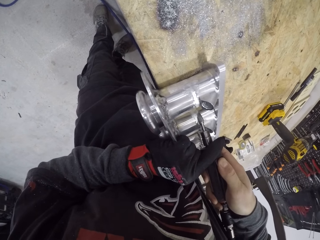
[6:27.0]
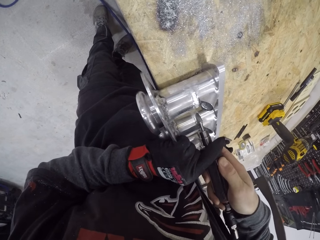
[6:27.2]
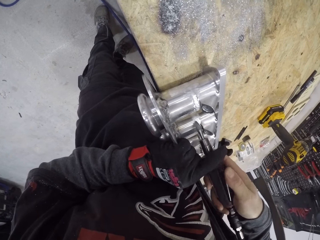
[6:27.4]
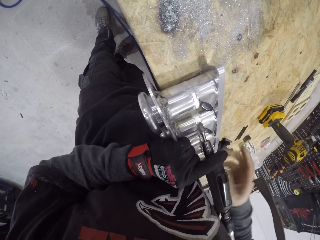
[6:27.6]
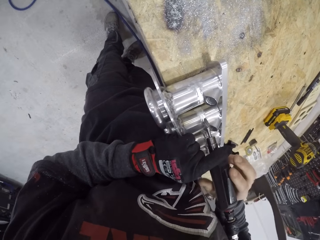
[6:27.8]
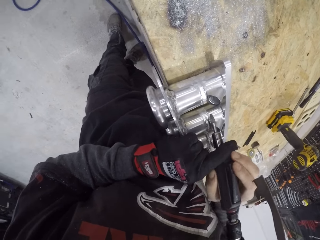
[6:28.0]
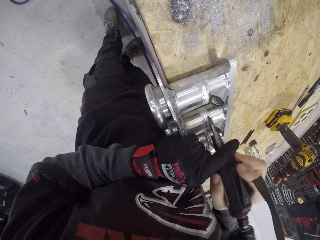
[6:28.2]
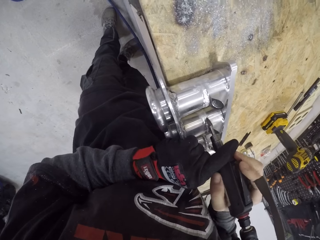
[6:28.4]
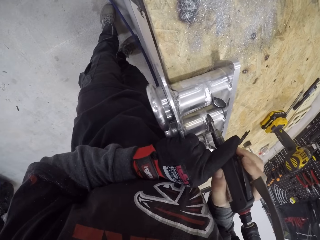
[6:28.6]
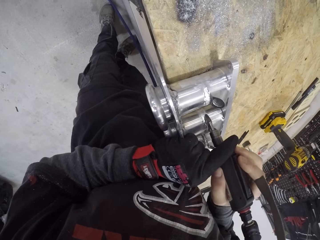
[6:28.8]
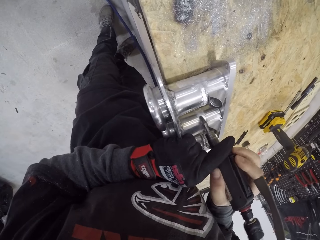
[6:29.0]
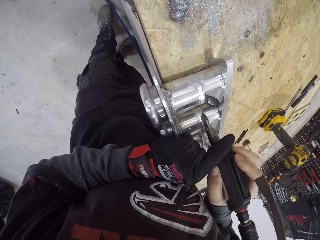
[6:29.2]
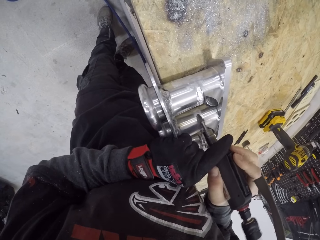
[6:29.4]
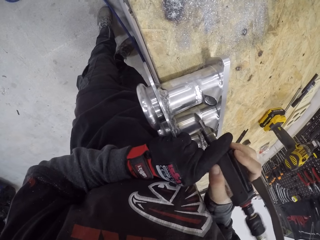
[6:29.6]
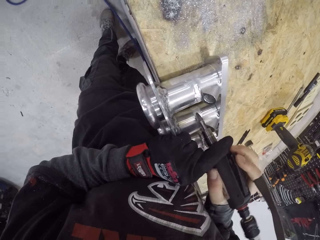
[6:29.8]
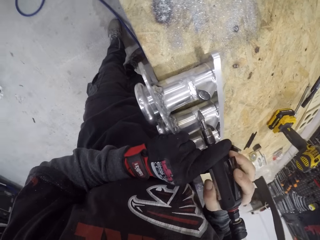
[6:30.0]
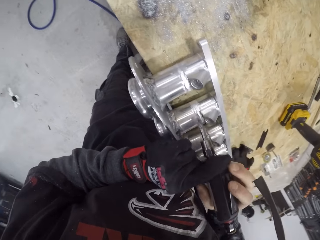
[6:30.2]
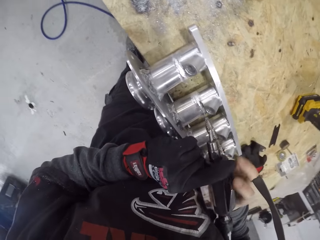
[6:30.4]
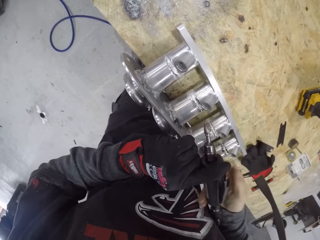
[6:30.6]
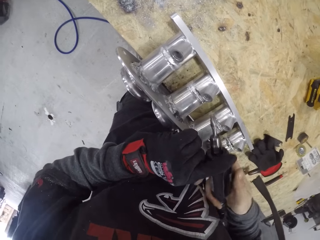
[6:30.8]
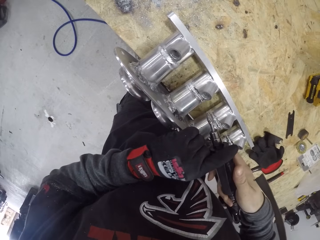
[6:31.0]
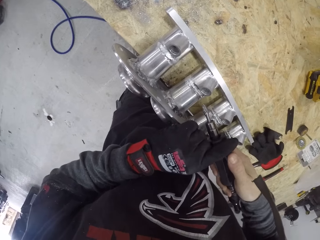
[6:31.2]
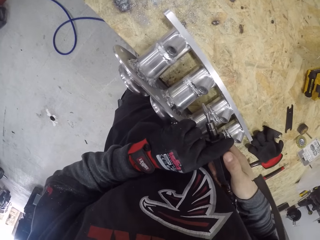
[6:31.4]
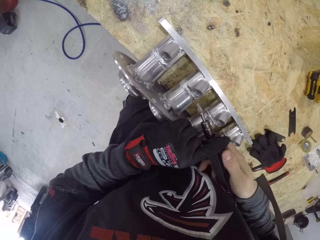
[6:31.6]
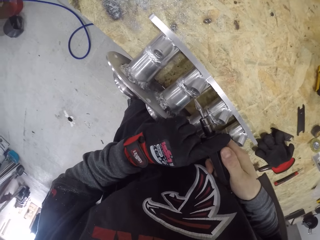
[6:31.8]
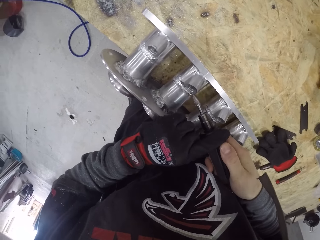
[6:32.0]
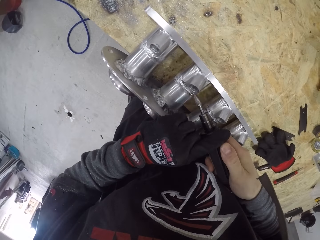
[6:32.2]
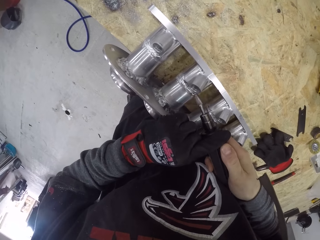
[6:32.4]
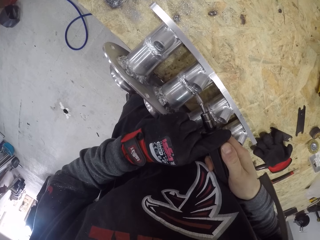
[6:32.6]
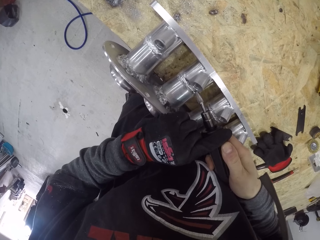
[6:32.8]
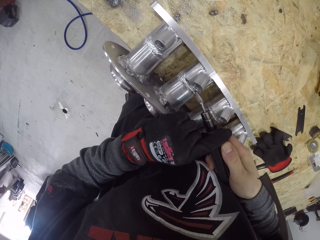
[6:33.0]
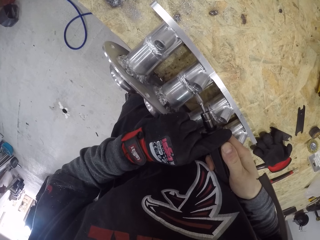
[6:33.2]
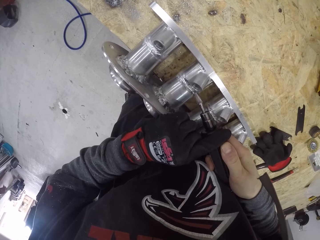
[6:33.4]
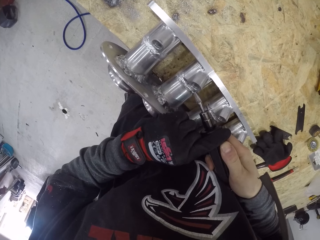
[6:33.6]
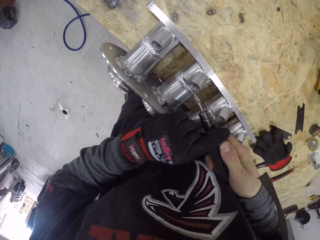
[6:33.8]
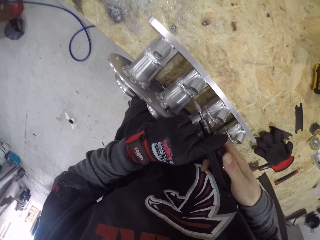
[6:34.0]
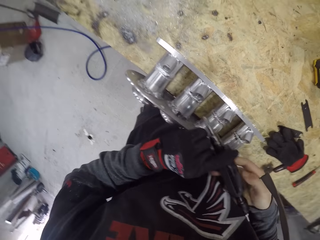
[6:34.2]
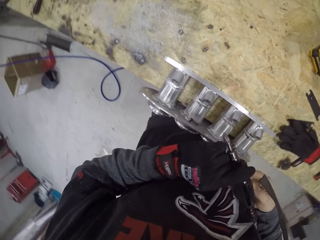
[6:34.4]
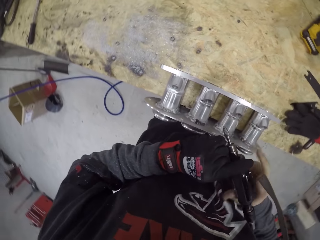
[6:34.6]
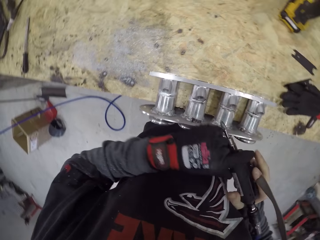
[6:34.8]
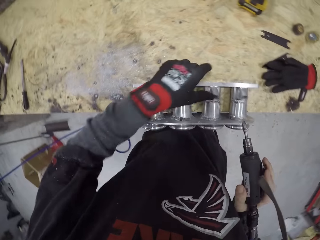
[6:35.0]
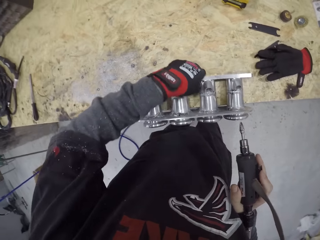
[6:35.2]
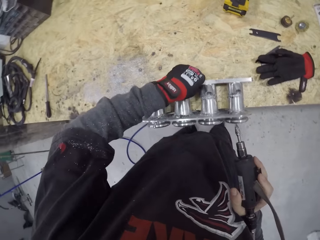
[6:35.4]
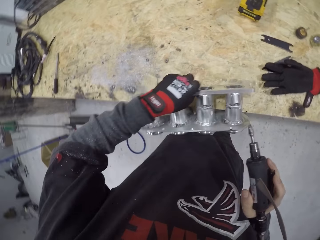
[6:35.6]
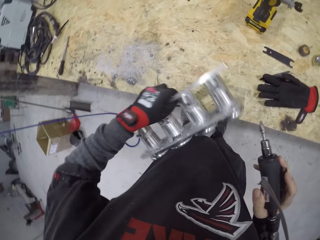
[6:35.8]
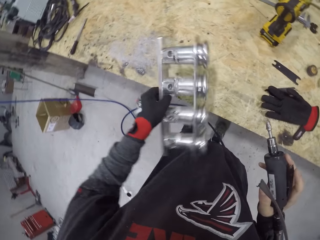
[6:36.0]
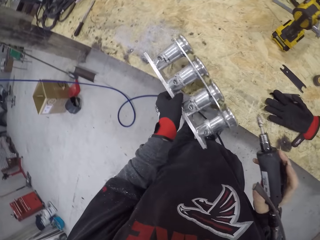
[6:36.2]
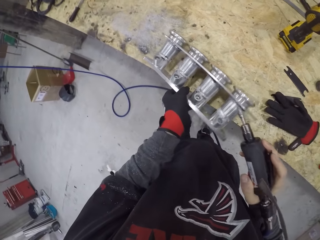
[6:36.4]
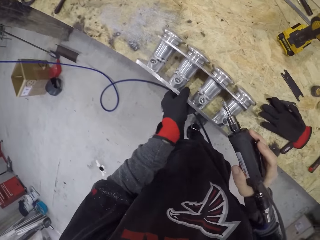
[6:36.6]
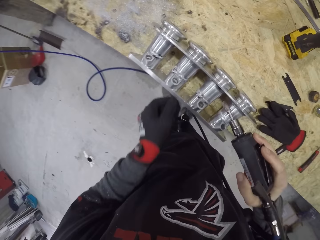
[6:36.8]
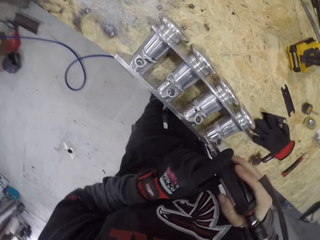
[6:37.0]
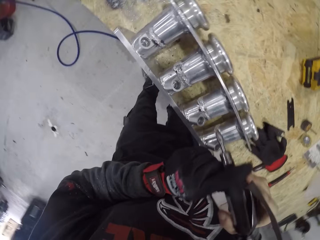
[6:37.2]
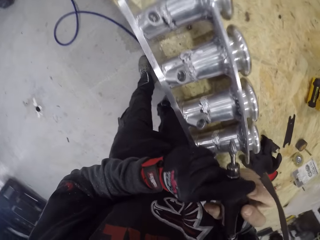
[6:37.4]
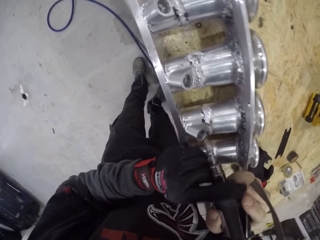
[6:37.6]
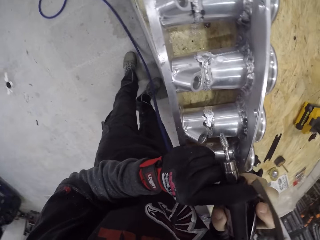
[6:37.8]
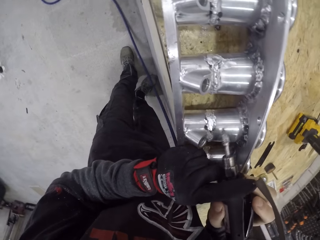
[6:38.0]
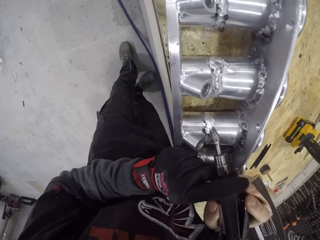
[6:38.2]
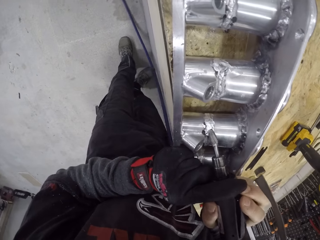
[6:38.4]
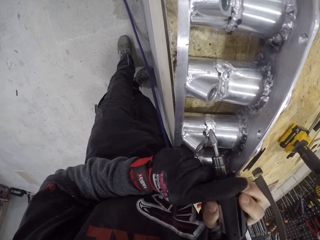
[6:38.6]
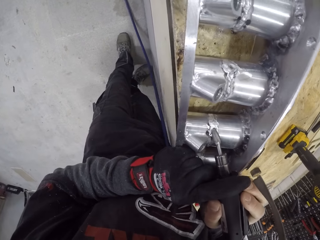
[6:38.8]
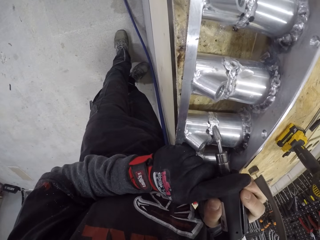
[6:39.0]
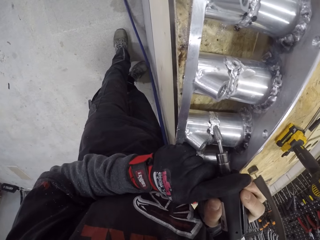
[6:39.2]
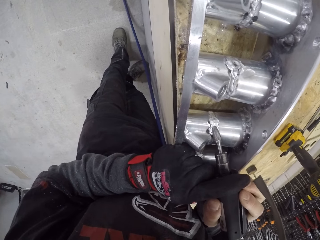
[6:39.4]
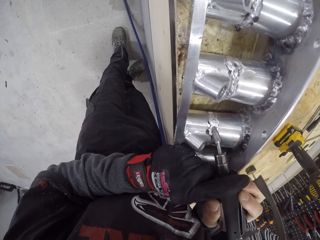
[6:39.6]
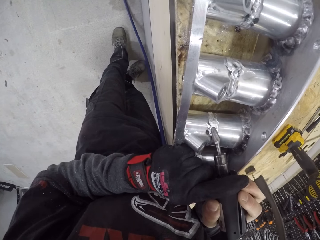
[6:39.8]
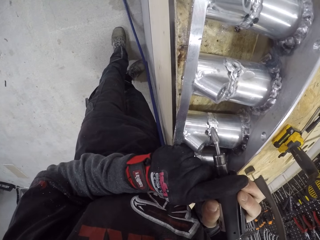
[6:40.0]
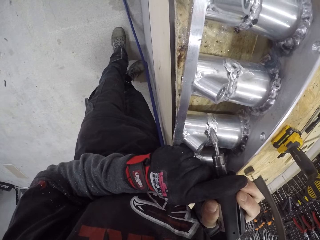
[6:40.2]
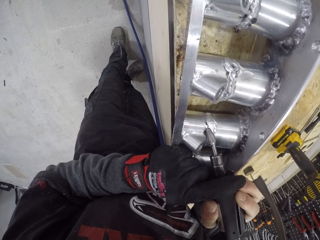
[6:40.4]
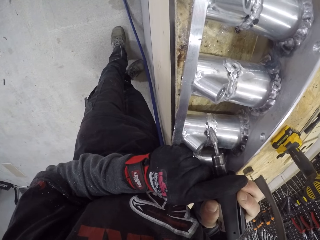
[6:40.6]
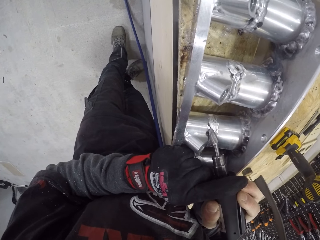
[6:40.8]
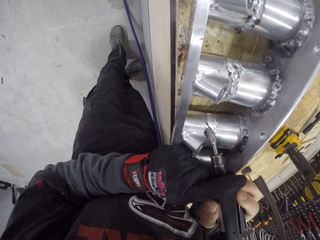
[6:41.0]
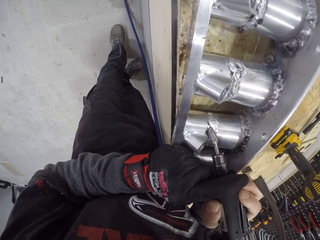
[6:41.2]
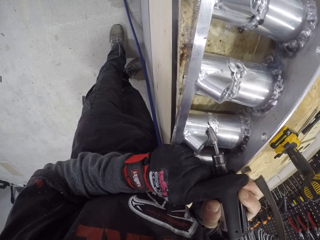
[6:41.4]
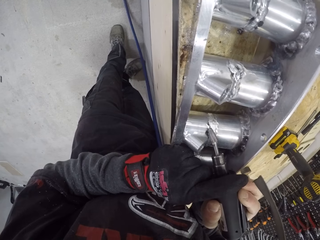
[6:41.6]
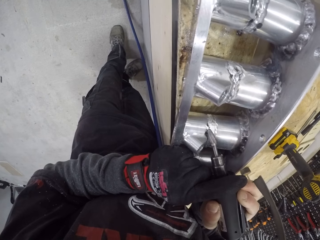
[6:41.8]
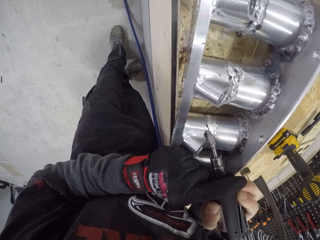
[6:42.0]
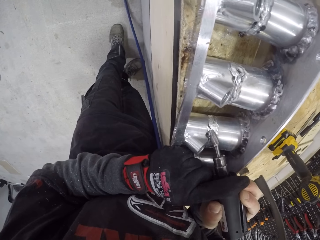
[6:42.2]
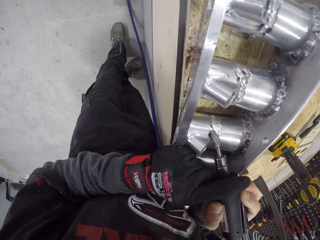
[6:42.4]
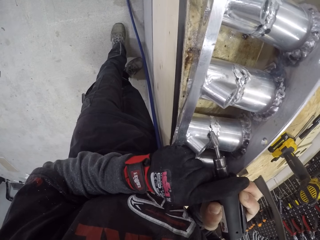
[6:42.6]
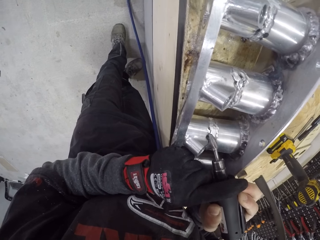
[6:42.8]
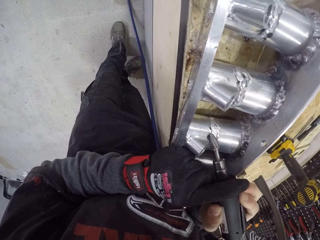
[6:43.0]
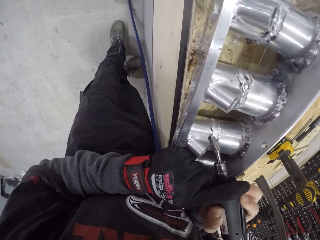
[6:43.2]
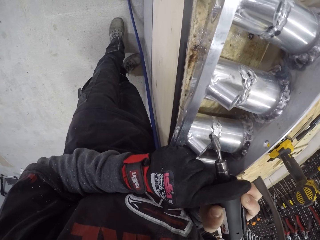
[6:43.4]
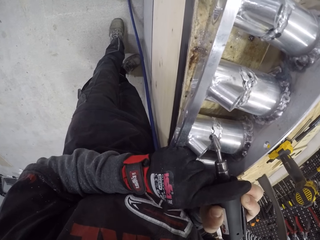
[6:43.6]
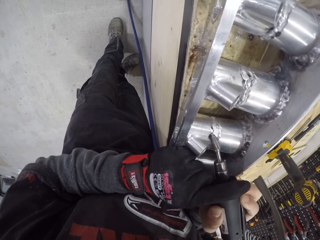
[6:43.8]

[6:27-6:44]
The camera wearer adjusts the die grinder or soldering iron with his hands. He polishes the piston cylinder with the soldering iron. He moves the soldering iron. He adjusts the metal part on the workbench with his right hand. He moves the soldering iron. He holds the die grinder with both his hands and smoothens another side of the metal part with the die grinder.

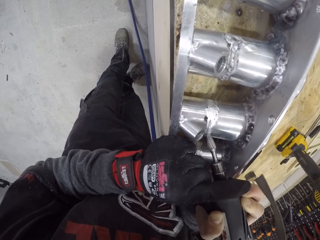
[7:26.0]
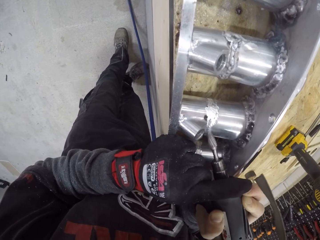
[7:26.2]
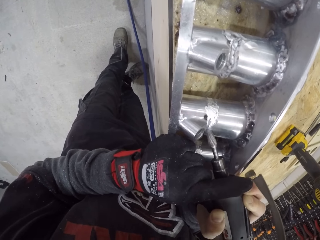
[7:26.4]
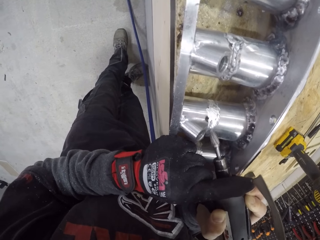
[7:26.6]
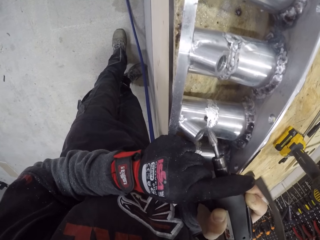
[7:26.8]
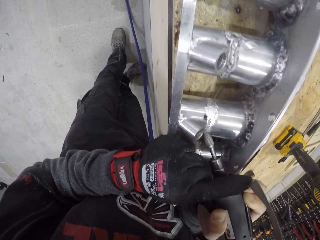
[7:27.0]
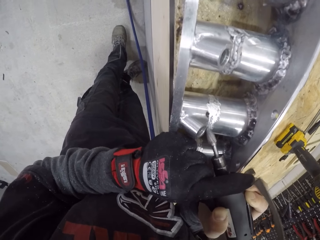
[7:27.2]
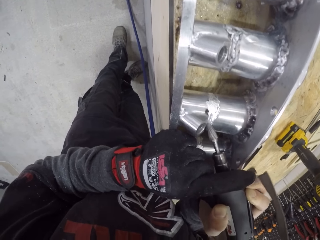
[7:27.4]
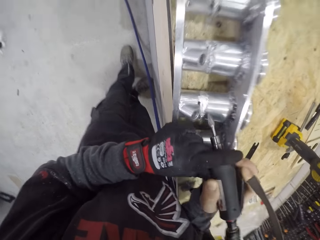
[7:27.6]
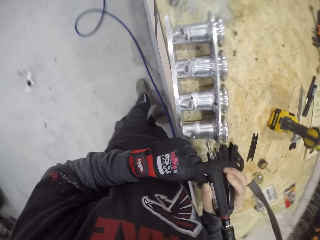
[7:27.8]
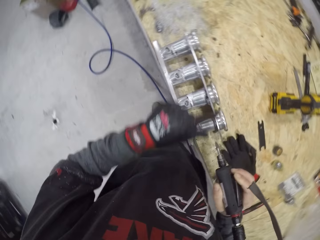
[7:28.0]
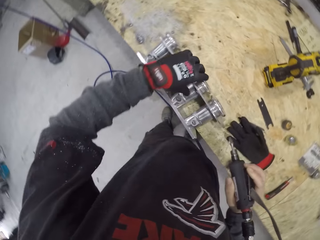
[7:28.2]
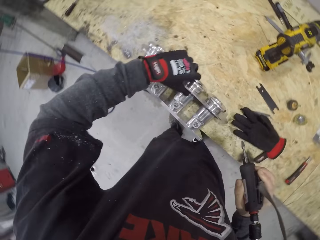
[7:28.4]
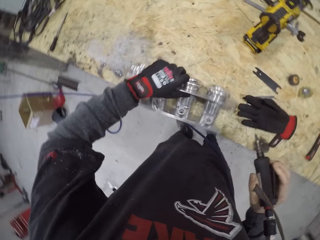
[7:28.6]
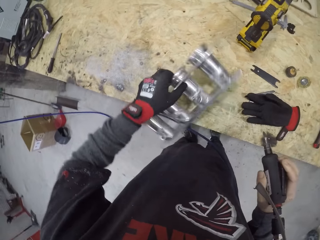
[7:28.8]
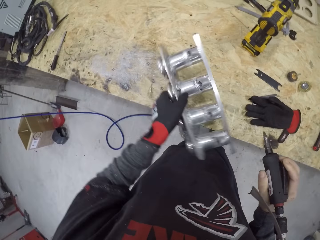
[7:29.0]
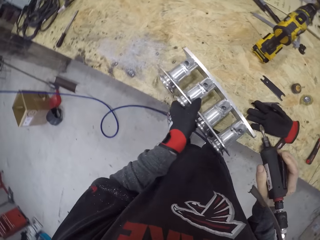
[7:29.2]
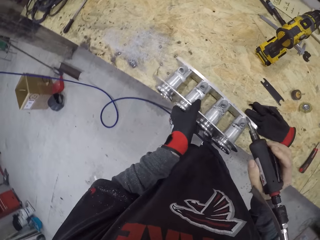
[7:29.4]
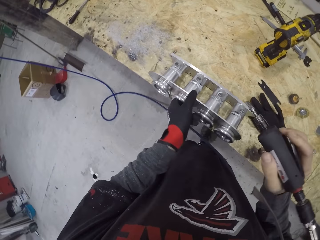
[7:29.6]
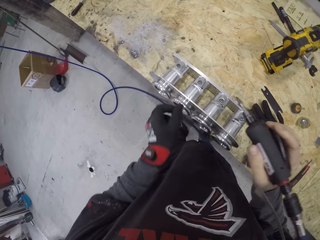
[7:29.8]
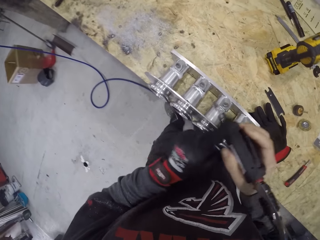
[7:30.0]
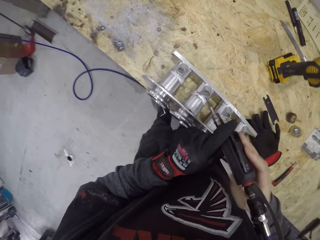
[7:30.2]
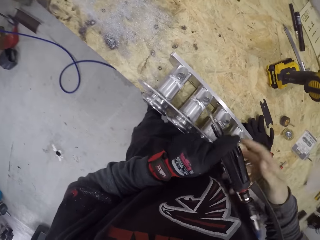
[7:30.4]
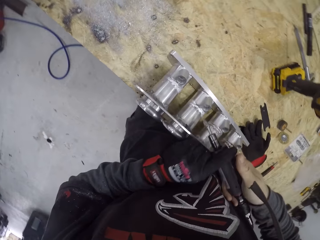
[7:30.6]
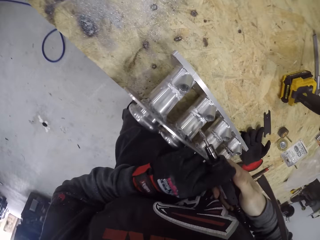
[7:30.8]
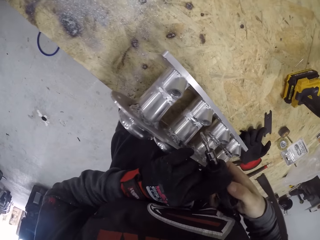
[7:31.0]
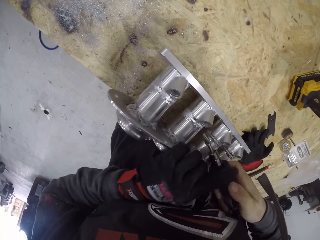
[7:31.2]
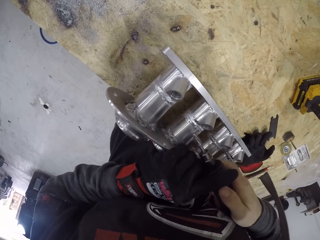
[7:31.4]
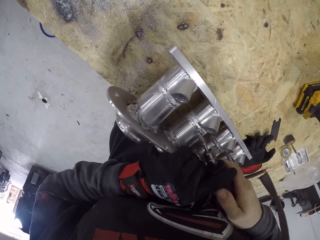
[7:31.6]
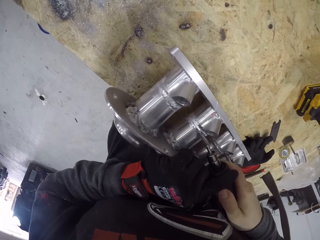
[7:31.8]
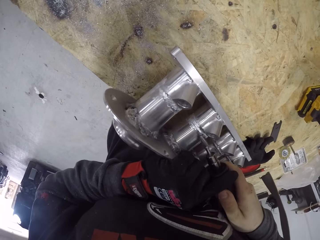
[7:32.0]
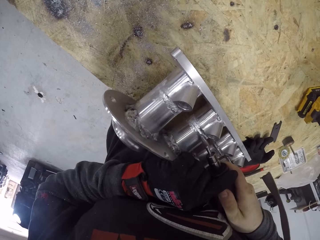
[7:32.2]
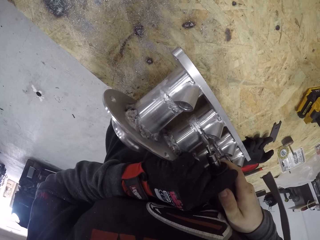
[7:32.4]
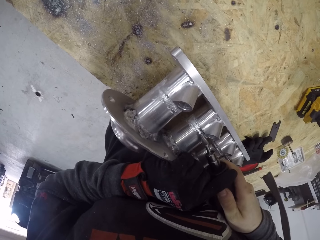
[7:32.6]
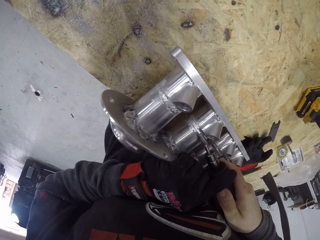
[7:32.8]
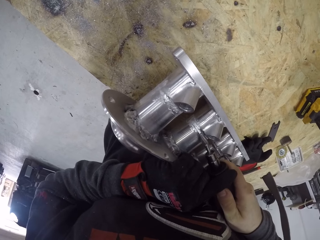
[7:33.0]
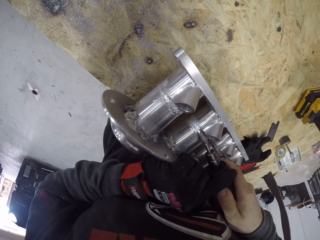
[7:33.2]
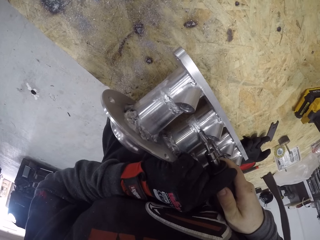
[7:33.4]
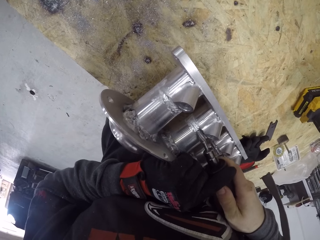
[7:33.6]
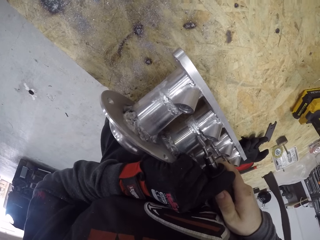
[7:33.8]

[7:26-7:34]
The camera wearer moves both hands. He adjusts the metal part on the workbench with his right hand. He lifts the piston cylinder and places the piston cylinder on the table. He holds the die grinder with both his hands and smoothens another side of the metal part with the die grinder.
